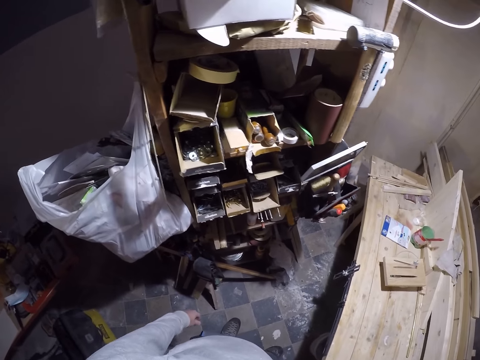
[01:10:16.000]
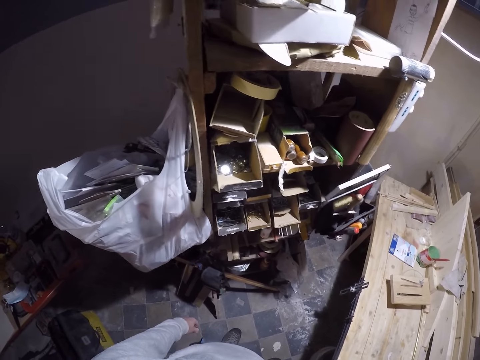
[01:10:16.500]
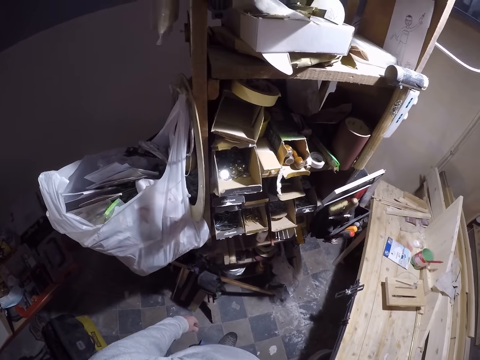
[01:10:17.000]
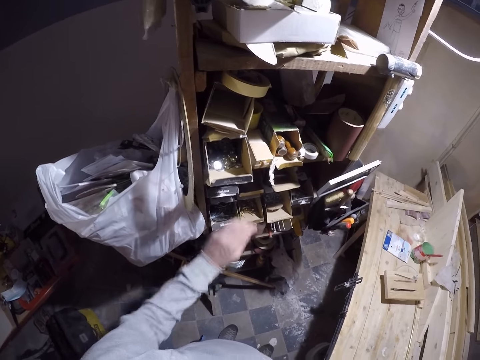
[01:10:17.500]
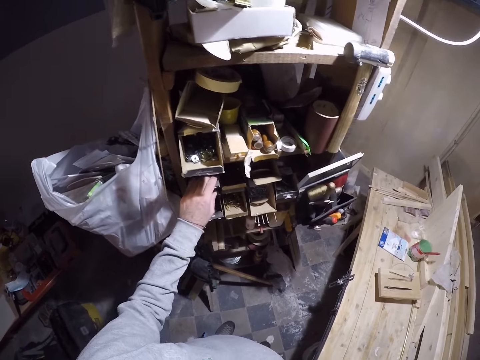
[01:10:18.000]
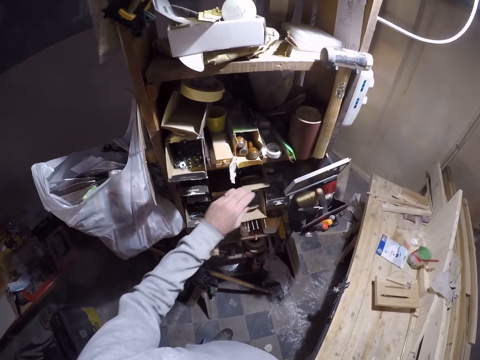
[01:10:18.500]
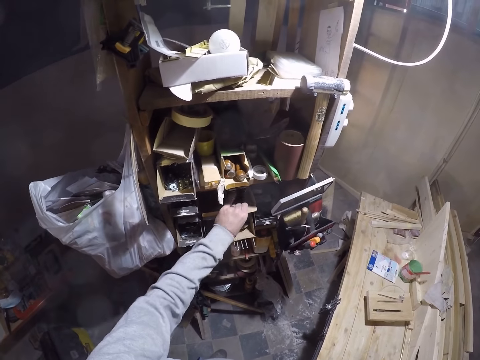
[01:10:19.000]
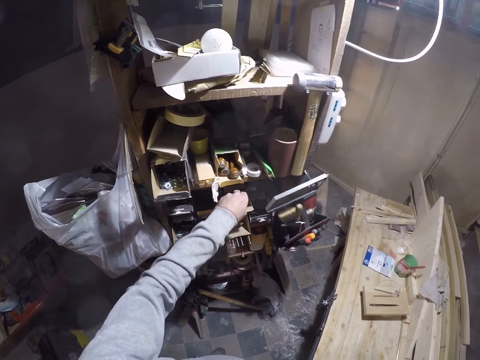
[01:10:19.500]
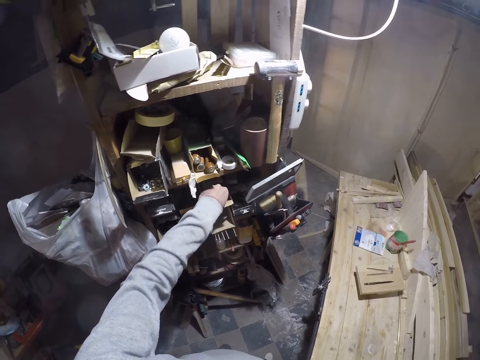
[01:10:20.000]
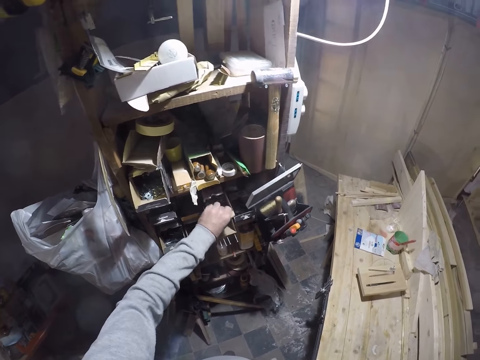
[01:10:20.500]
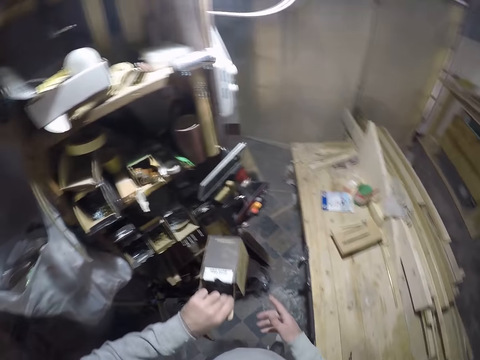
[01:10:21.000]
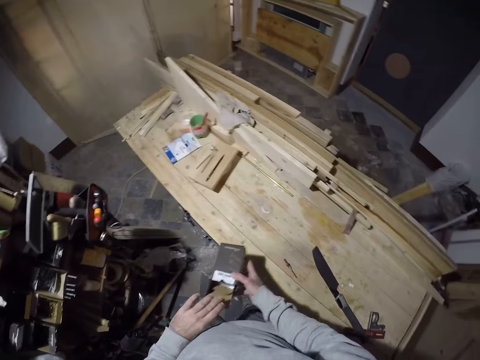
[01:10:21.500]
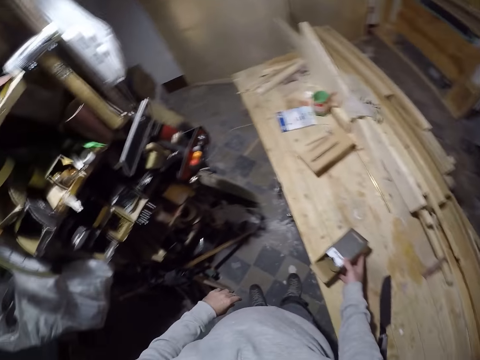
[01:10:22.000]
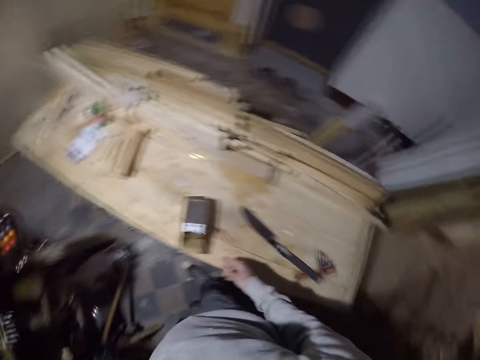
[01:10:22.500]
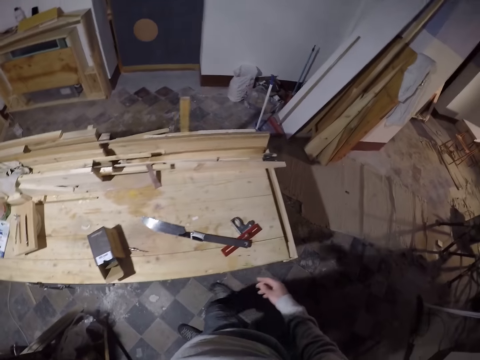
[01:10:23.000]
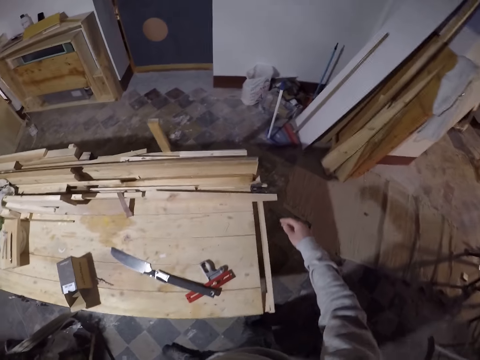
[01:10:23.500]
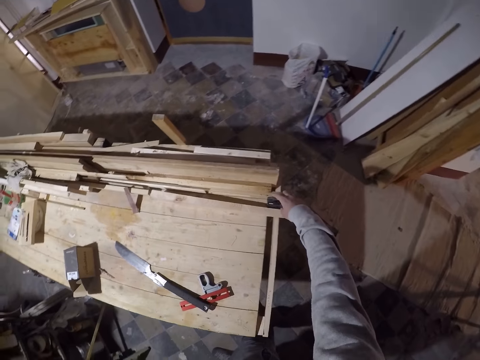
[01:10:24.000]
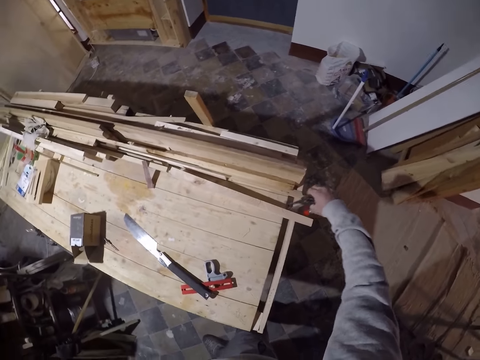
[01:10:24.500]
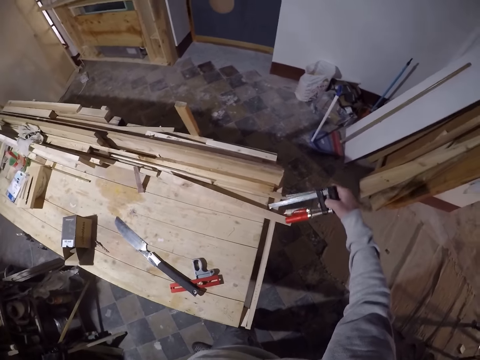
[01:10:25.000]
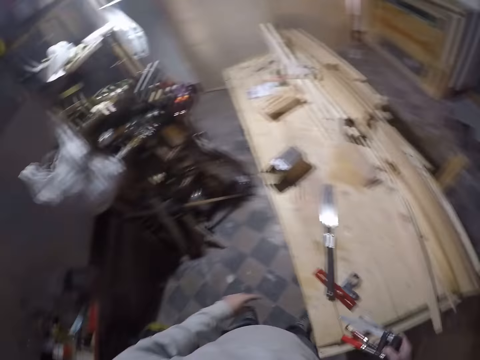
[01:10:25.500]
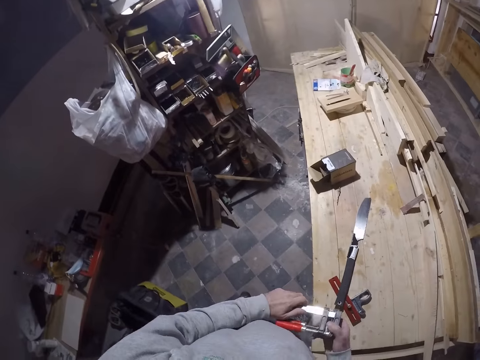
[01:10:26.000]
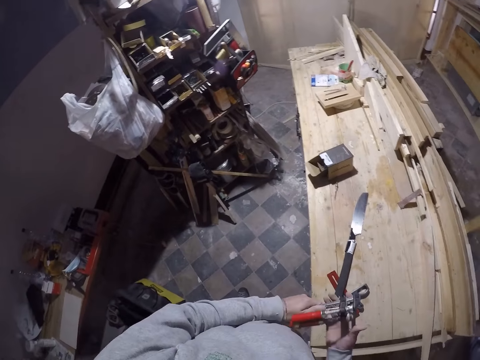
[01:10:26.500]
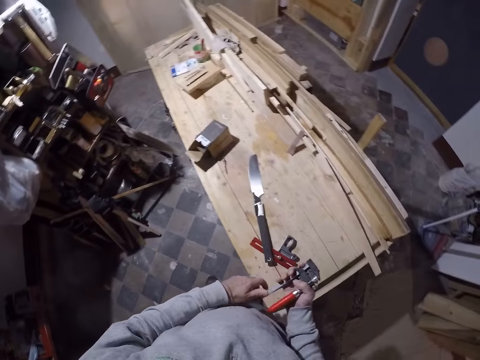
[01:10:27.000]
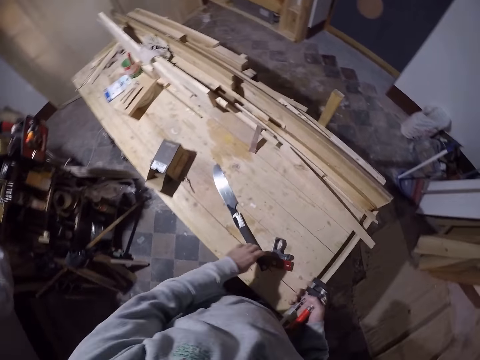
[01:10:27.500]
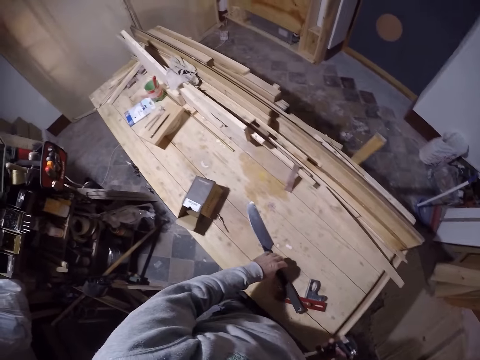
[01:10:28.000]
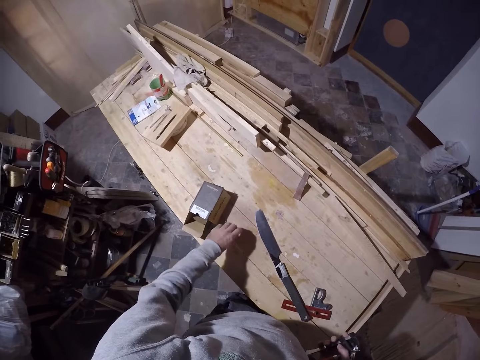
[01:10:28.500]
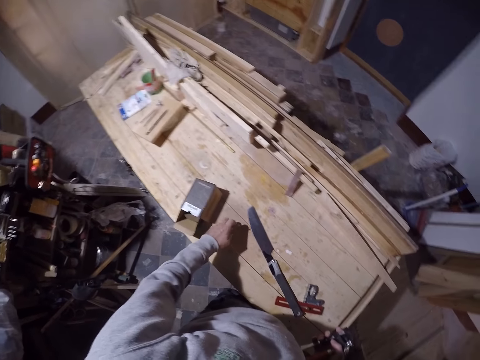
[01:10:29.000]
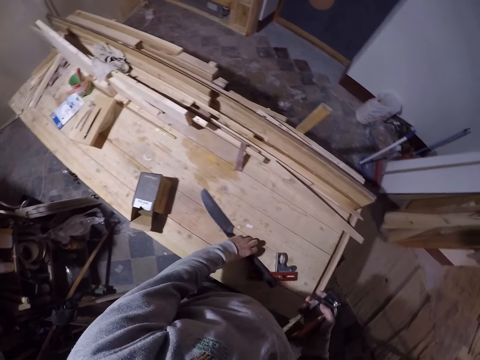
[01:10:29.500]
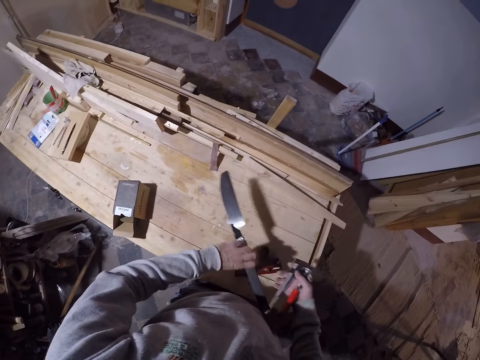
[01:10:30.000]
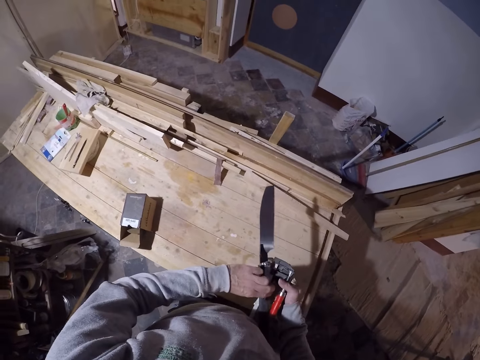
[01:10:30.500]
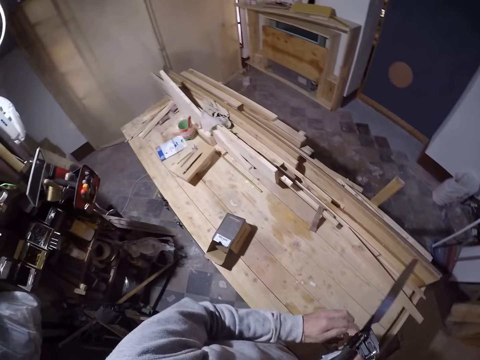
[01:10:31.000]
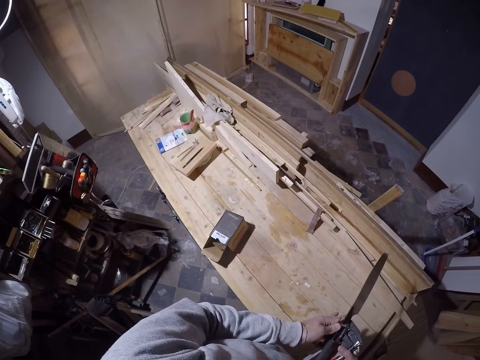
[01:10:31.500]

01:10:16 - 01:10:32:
The camera wearer touches a carton in a shelf with his left hand. He picks items from the shelf. He dips his left hand in the carton in the shelf. He pulls the box. He picks the carton from the shelf with his left hand. He transfers the carton from his left hand to his right hand. He places the carton on the lumber with his right hand. He holds the box with the other hand. He picks up a quick grip clamp from a workbench with his right hand. He holds the quick grip clamp with both hands. He removes his left hand from the quick grip clamp. He picks some bolts from the workbench with his left hand. He picks the pen. He picks a knife from the workbench with his left hand. He transfers the knife from his left hand to his right hand.

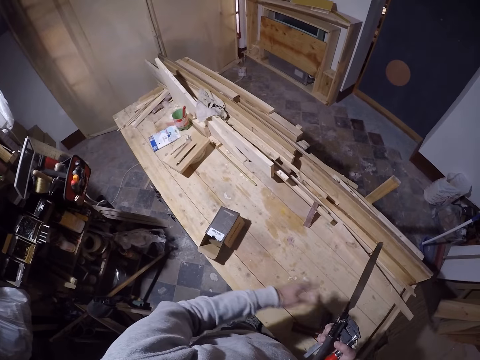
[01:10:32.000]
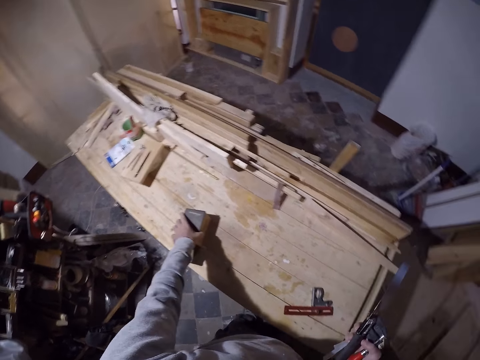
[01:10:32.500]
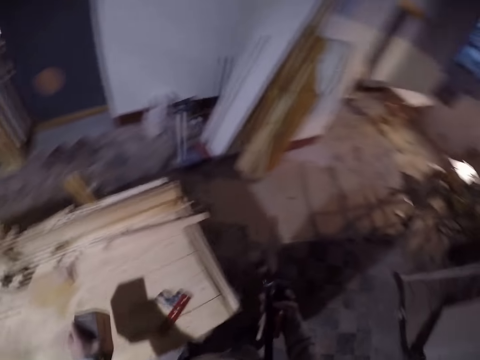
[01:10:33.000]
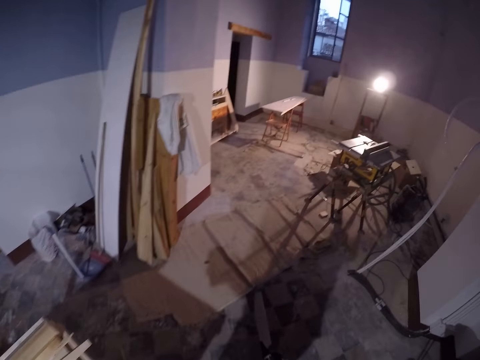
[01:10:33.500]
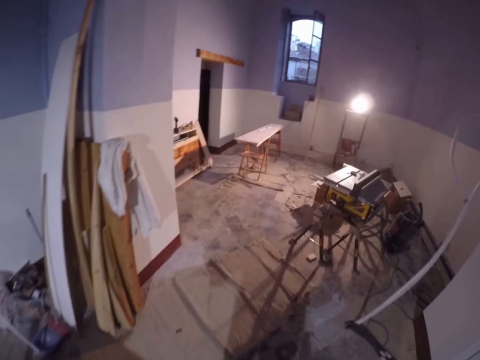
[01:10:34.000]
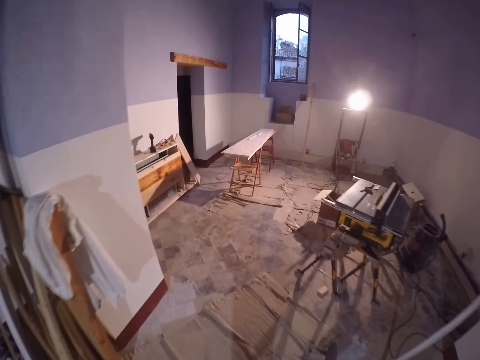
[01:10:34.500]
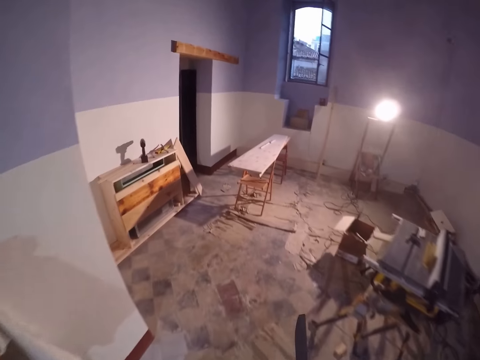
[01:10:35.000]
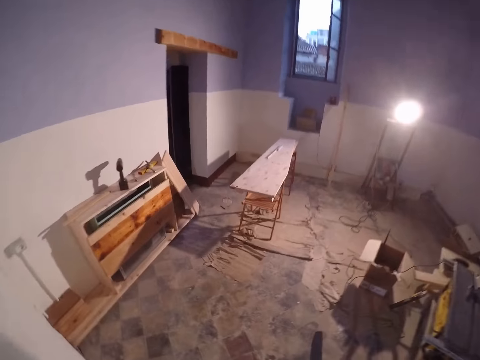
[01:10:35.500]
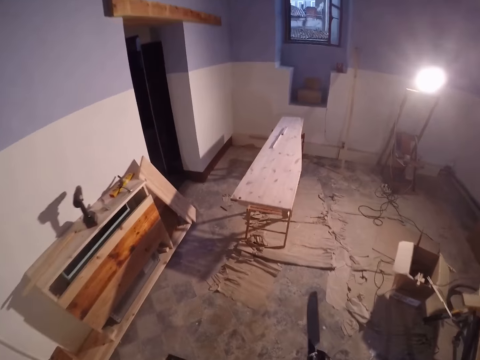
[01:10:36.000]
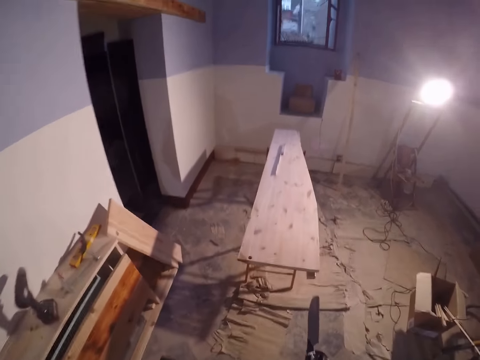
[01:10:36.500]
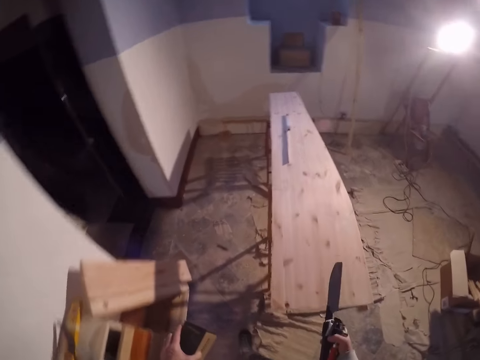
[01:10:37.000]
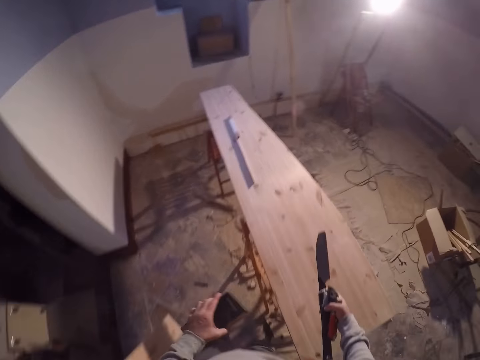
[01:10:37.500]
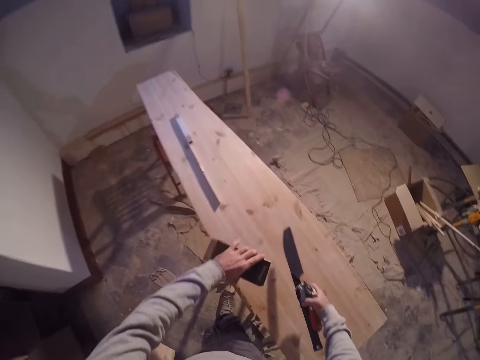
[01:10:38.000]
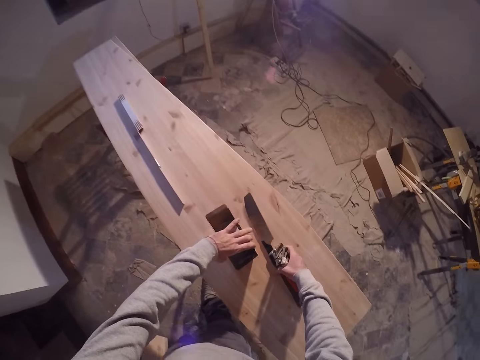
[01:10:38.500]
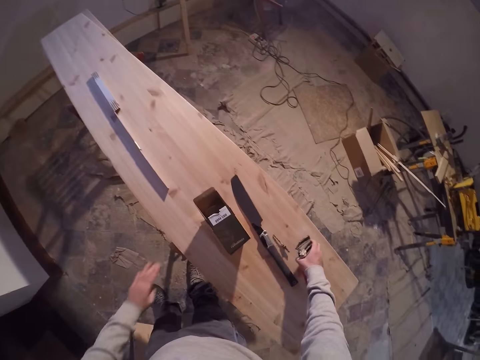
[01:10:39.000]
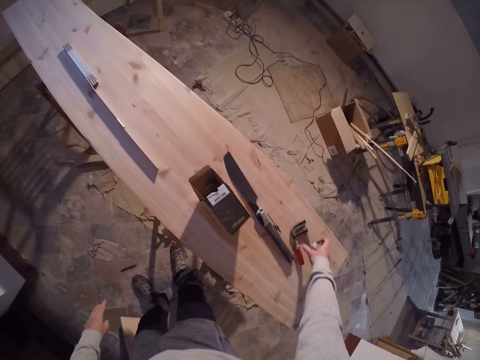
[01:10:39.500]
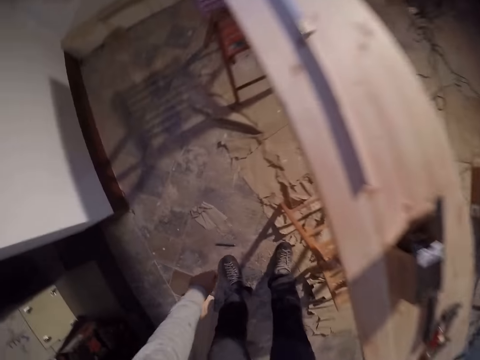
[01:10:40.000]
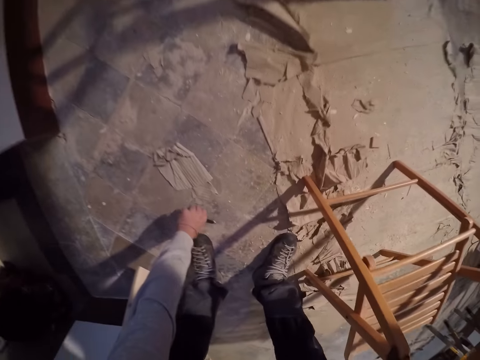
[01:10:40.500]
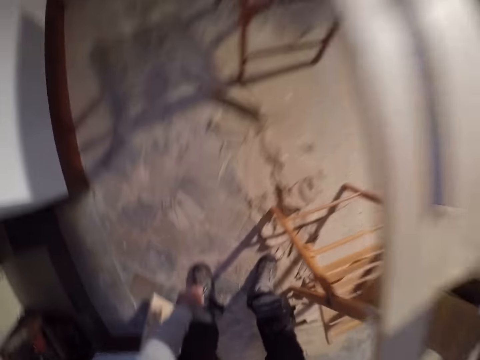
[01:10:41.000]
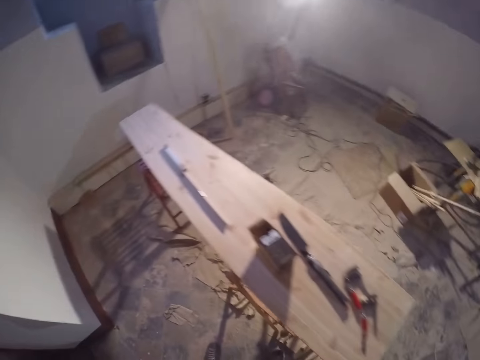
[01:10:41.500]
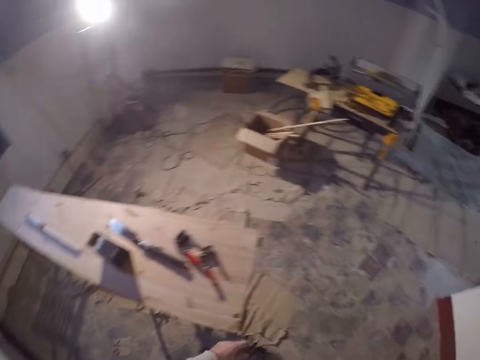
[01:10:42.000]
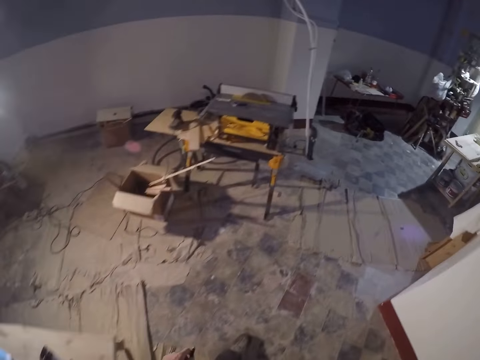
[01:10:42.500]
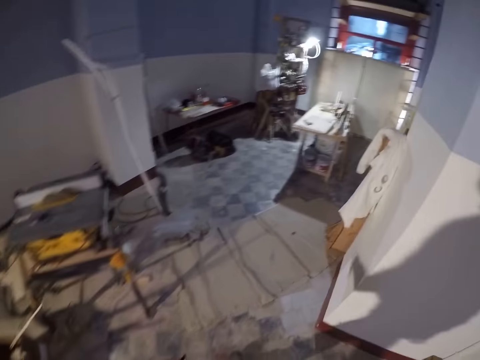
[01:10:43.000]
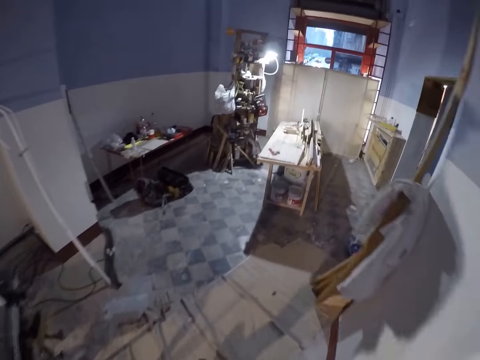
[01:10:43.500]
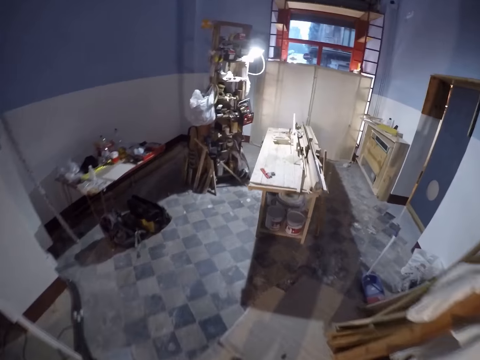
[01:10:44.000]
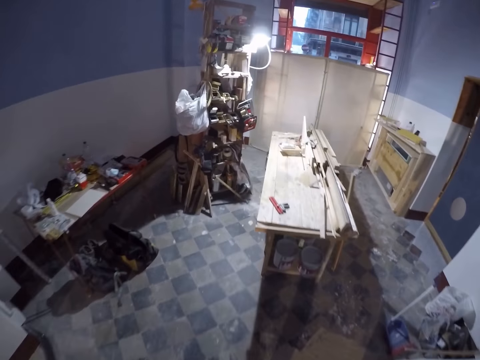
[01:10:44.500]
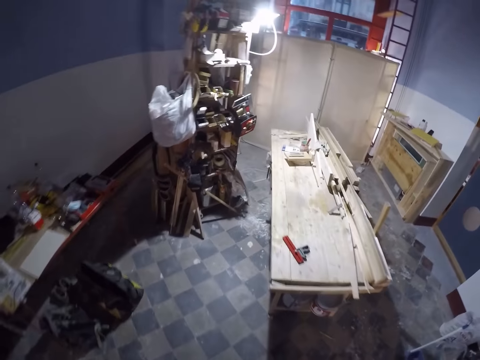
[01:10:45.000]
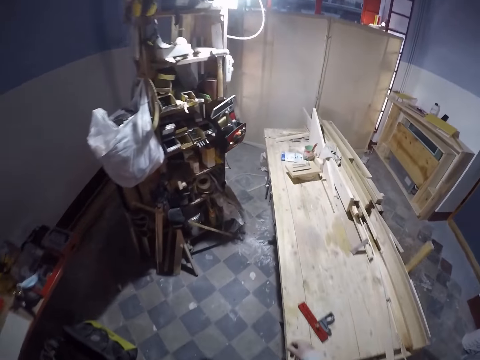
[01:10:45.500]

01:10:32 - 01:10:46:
The camera wearer picks the carton from the workbench with his left hand. He walks around the workshop. He places the knife on the workbench with his right hand. He places the carton on the workbench with his left hand. He places the drill bit on the workbench with his right hand. He places the quick grip clamp on the workbench with his right hand. He picks up the drill bit from the ground with his left hand. He walks around the house.
